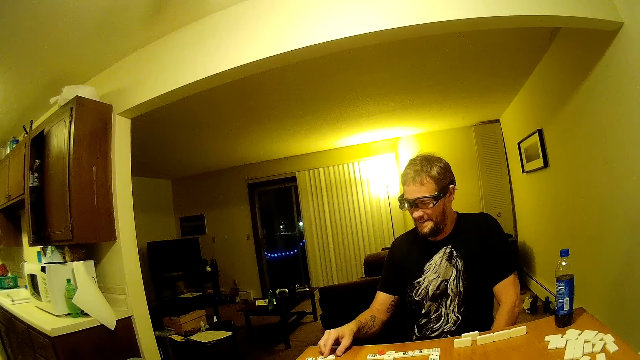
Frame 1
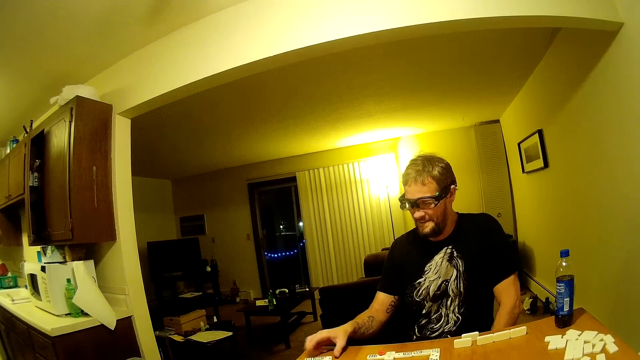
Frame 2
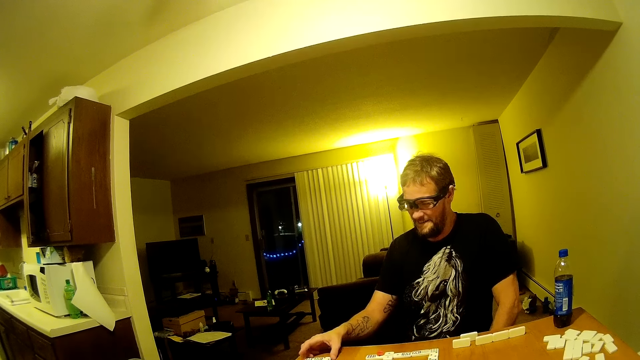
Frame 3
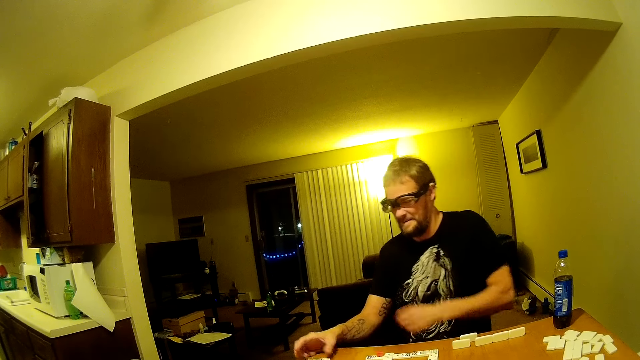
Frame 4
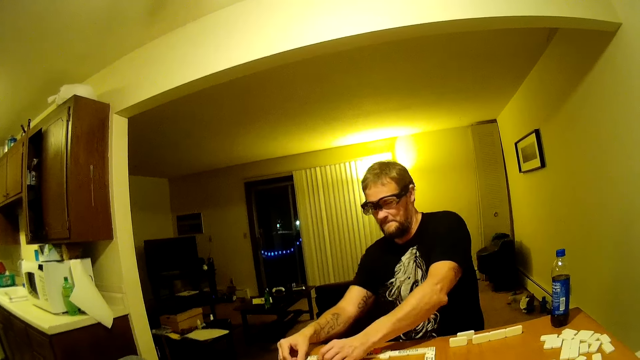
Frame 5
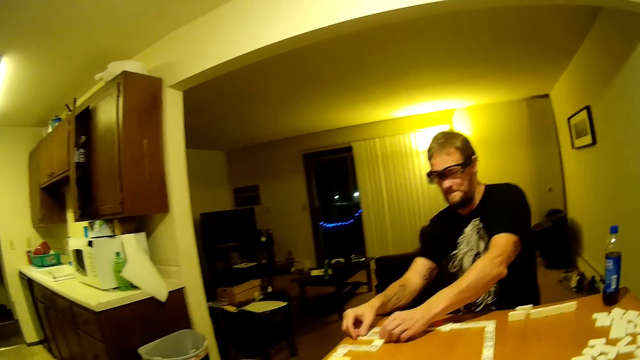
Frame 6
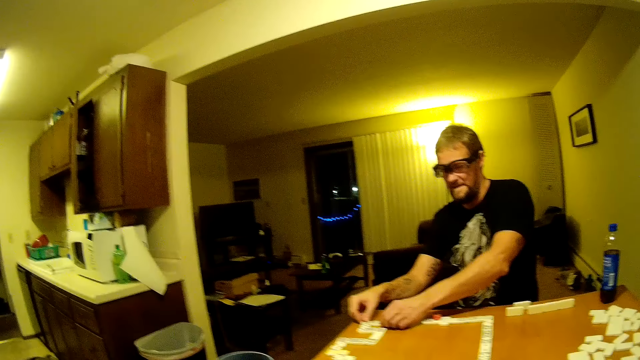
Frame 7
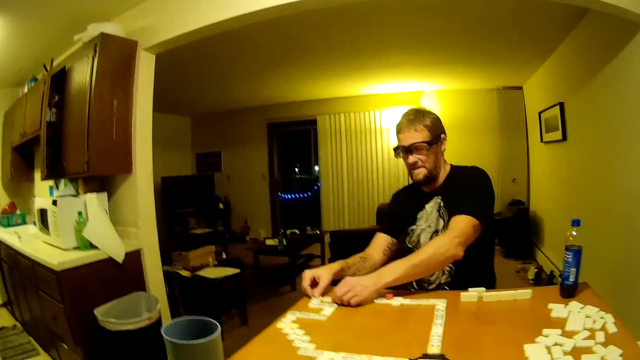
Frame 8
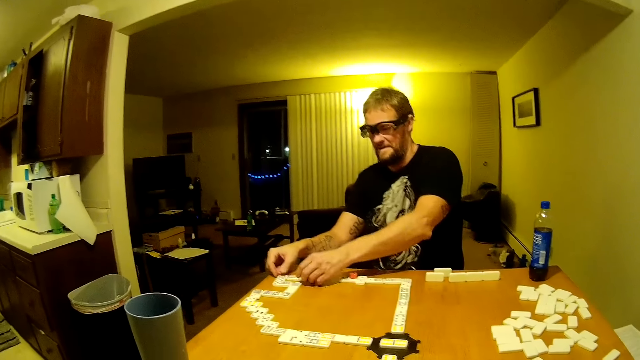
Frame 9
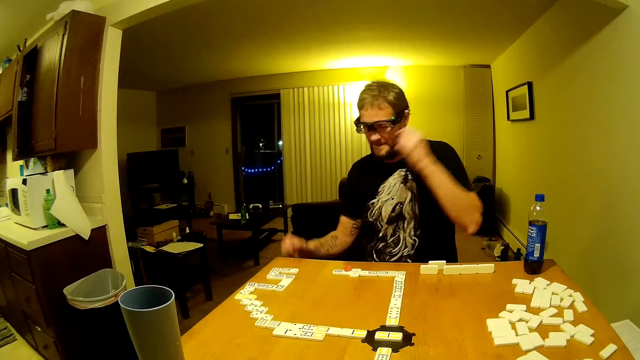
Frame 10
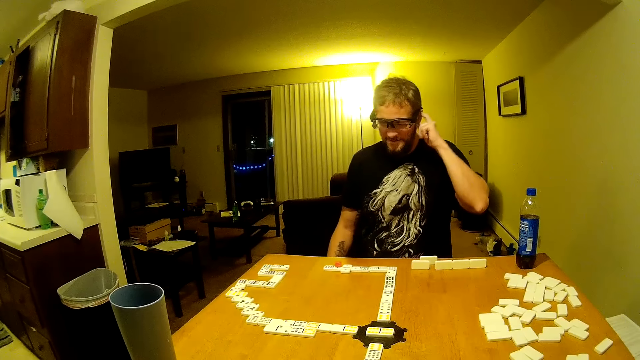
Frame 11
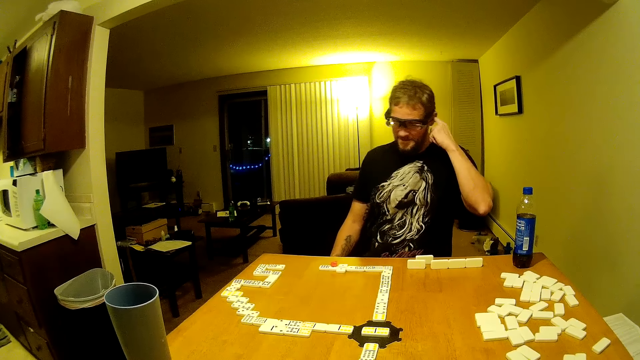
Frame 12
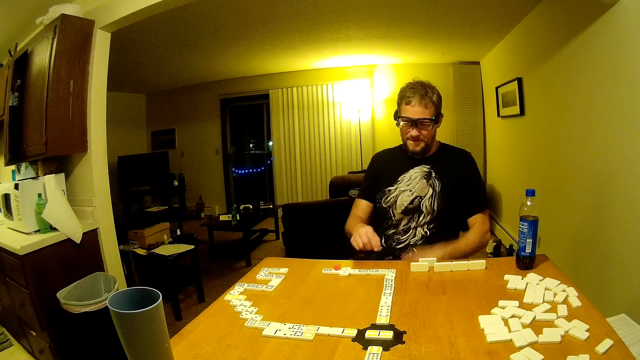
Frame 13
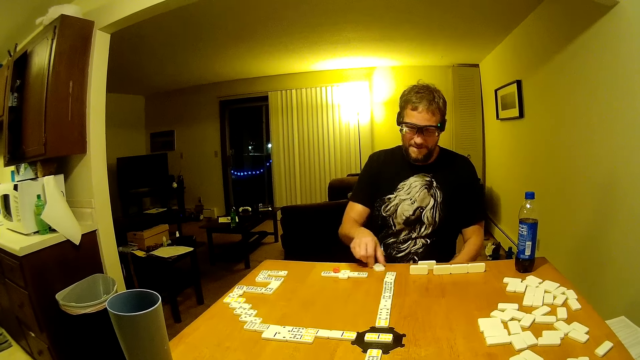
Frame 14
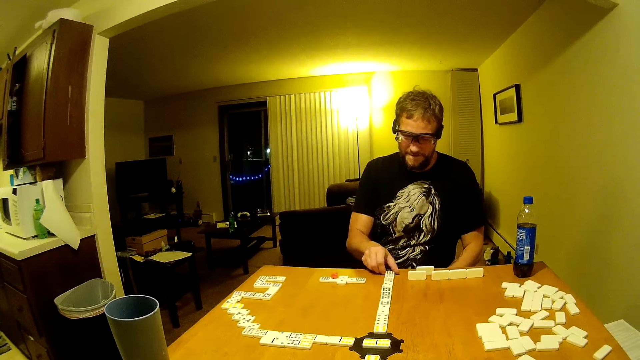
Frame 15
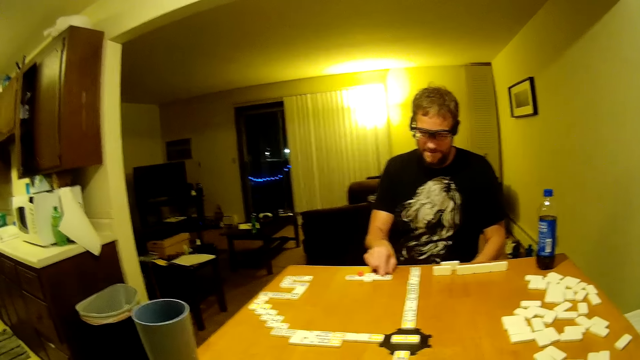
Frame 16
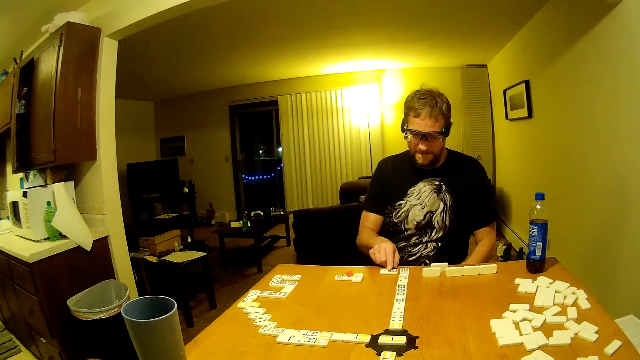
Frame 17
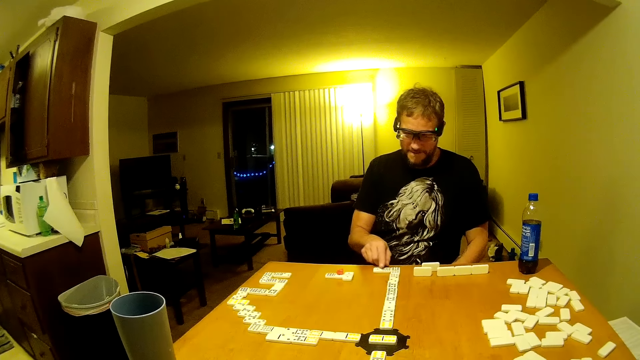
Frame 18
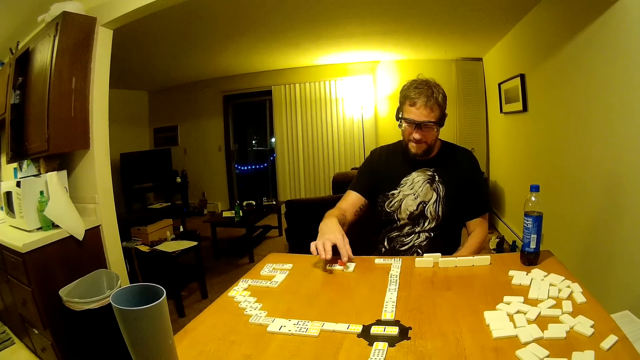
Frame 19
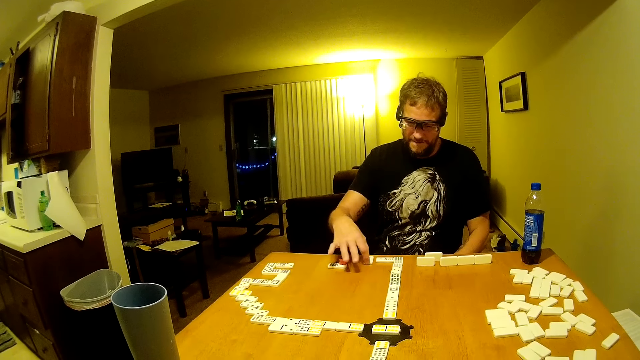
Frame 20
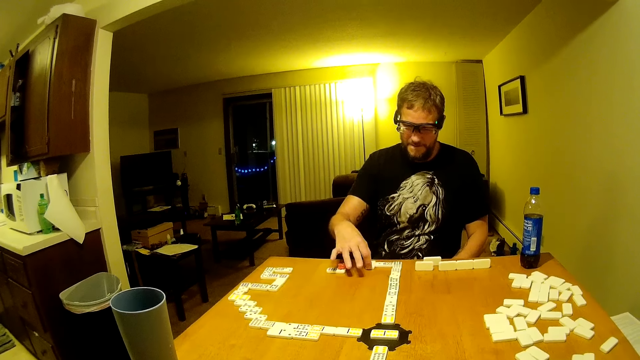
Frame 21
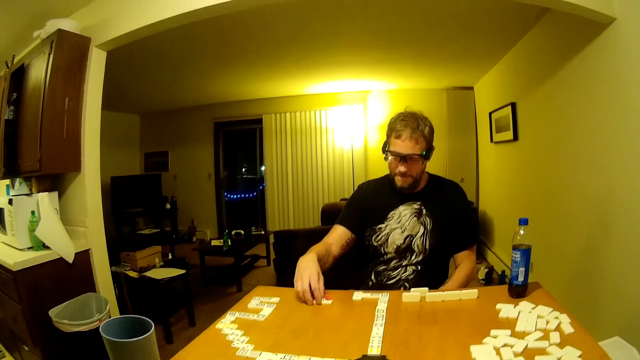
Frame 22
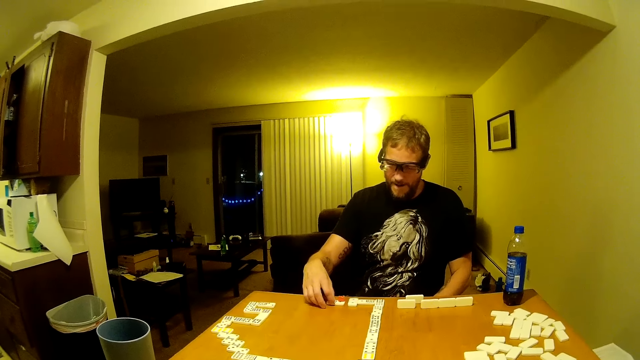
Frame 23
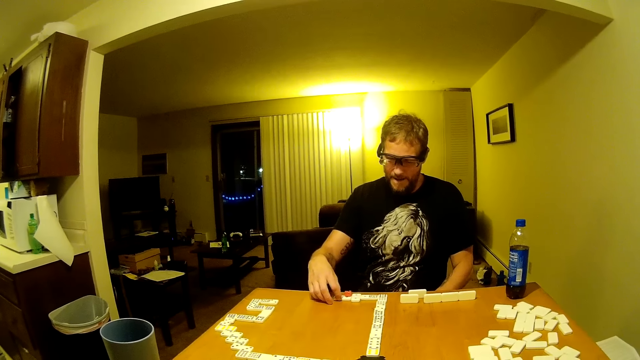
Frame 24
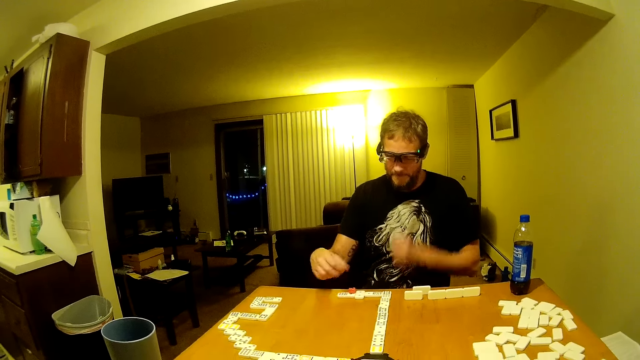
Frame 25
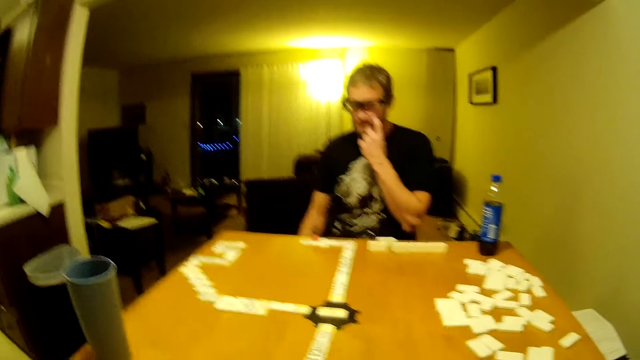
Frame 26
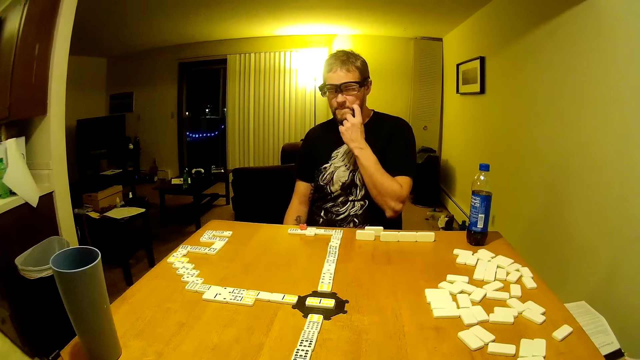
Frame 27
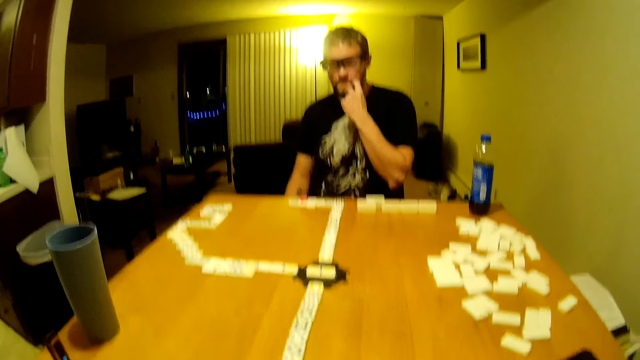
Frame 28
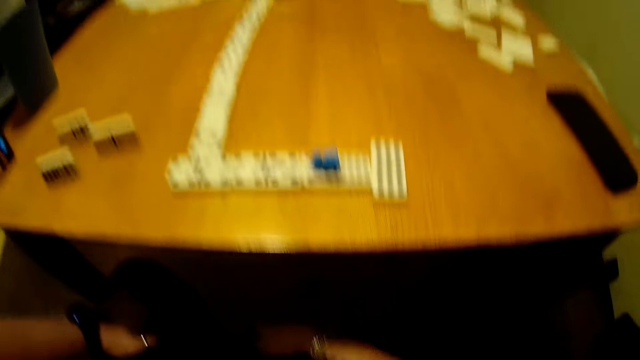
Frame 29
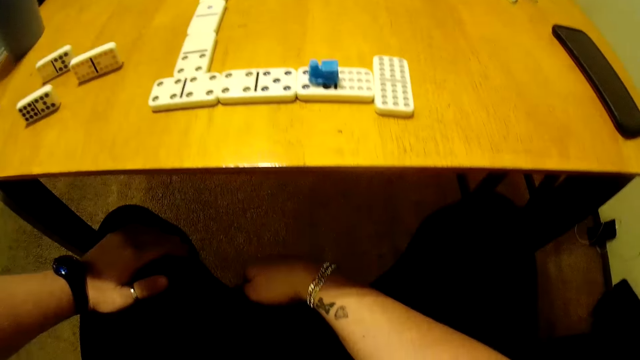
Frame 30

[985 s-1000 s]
A man aligns domino pieces. The man speaks to the camera wearer. They look around. The man scratches his ear, drags the domino piece on the table, places the domino piece on the table, drags the domino piece, places the domino piece on the table, drags the domino piece, places the domino piece on the table, drags the domino piece and places the domino piece on the table. The man scratches his face. The camera wearer looks down.

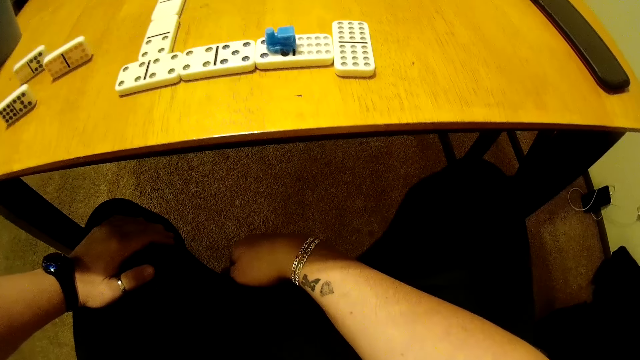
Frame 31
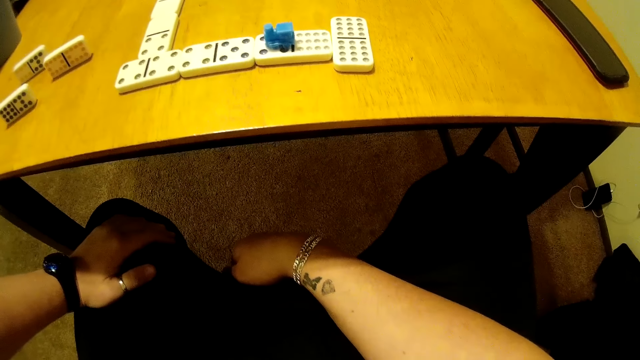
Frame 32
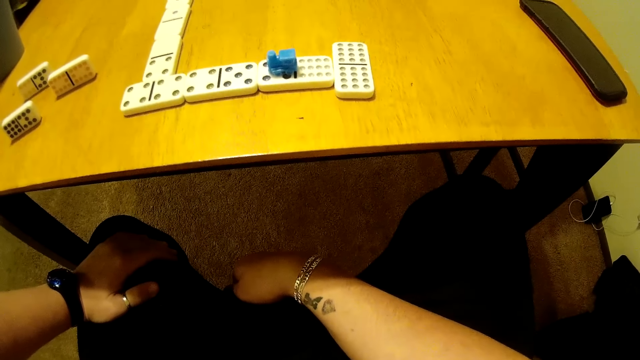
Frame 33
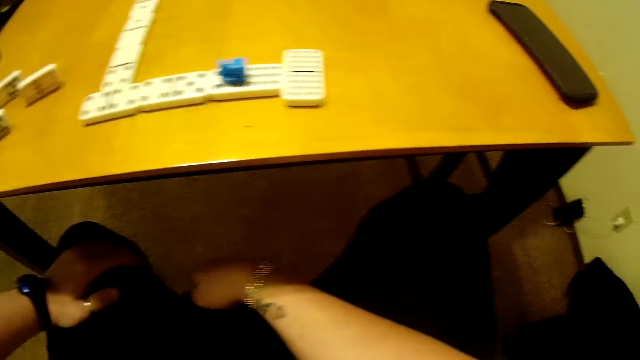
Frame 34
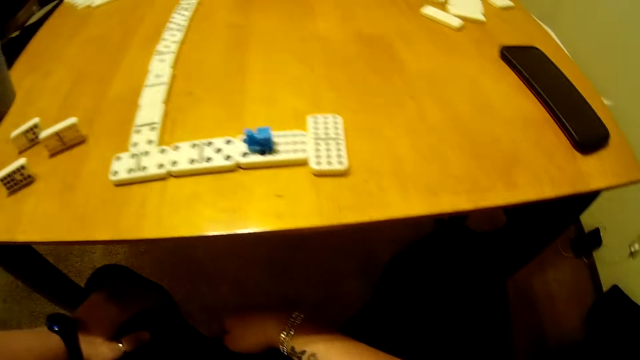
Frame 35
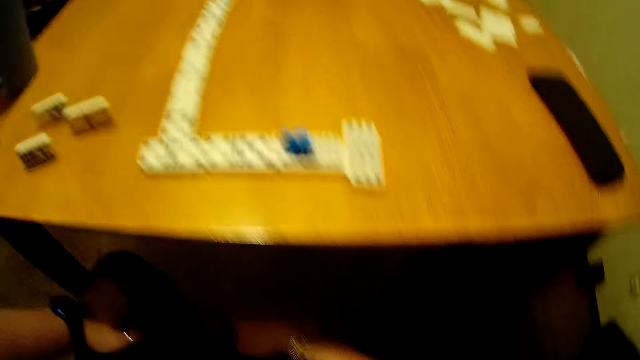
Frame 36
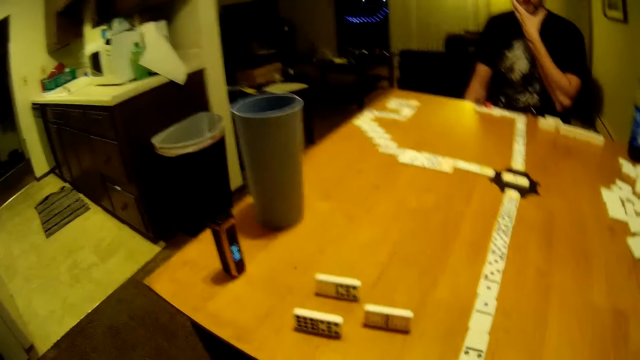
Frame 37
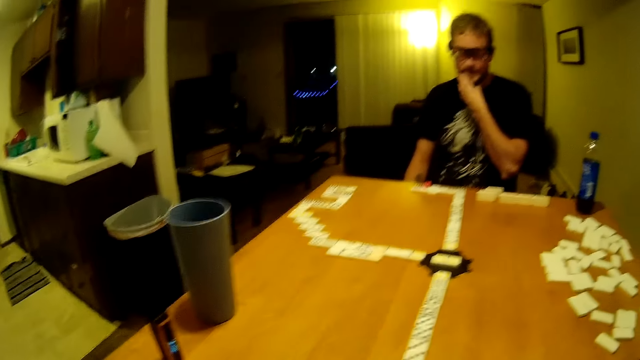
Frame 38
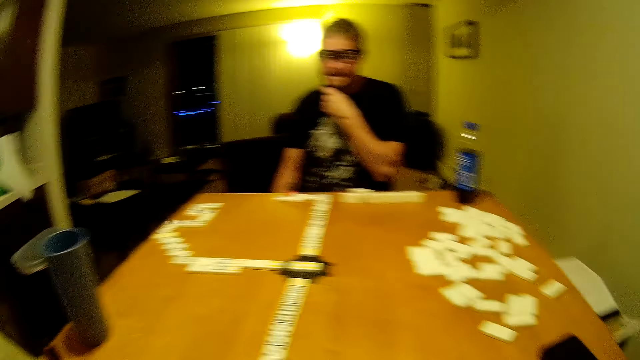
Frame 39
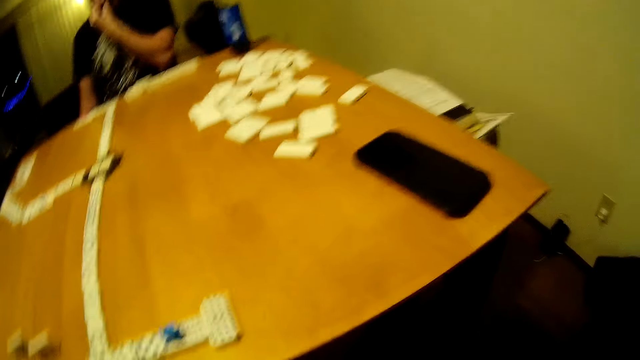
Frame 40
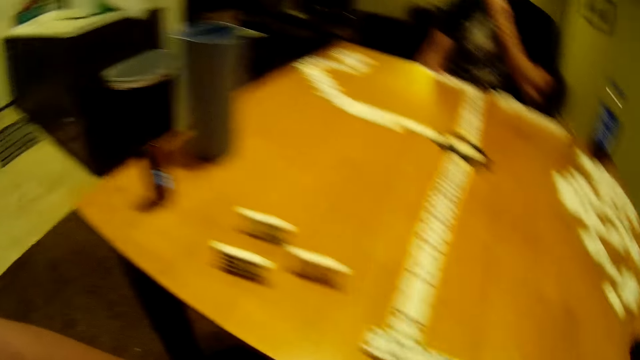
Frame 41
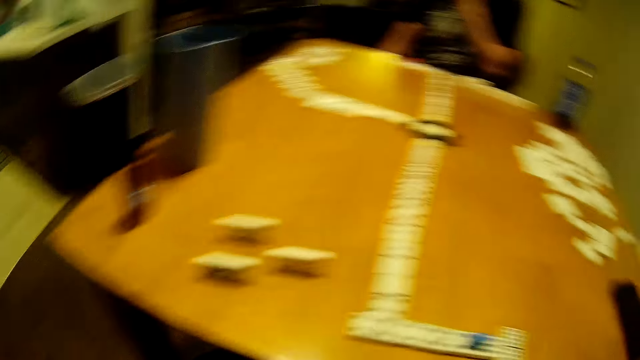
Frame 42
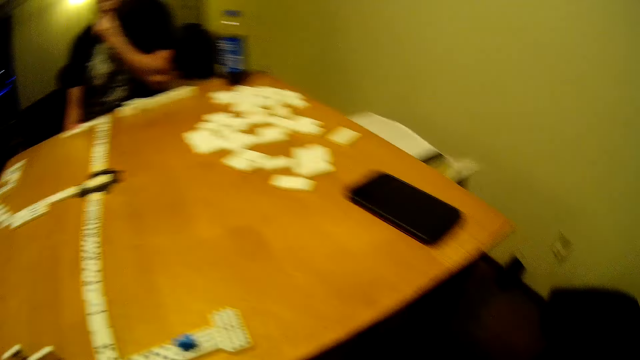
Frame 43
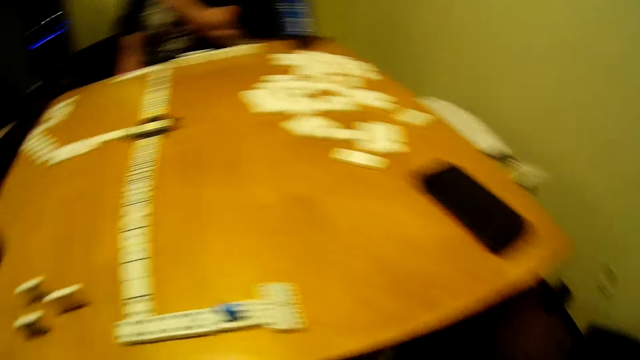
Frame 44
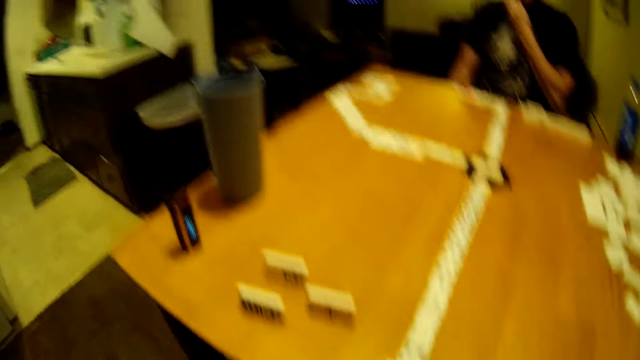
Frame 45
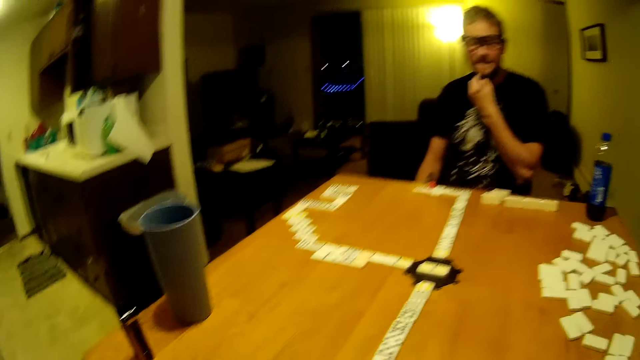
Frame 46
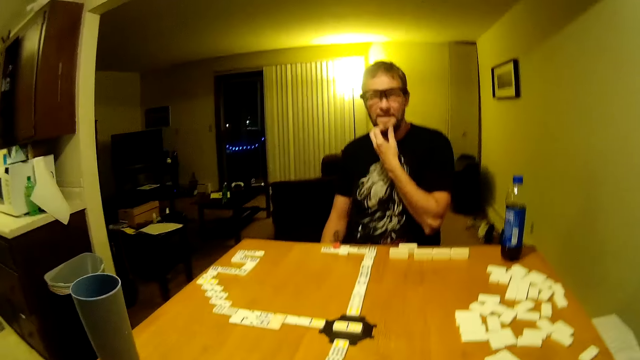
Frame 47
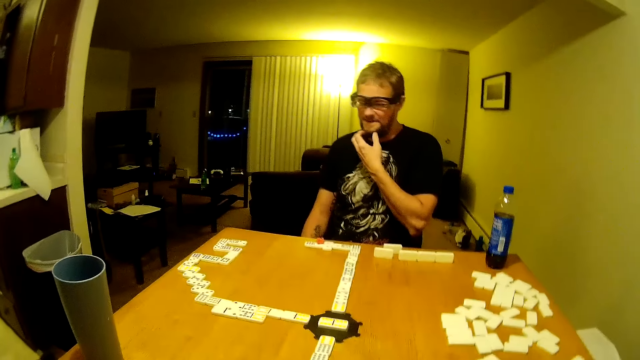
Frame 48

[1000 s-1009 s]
The camera wearer looks at the table. They look around. A man scratches his beard.
